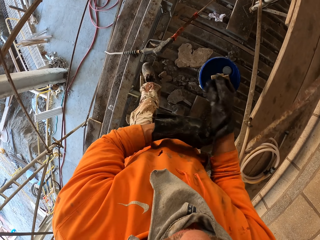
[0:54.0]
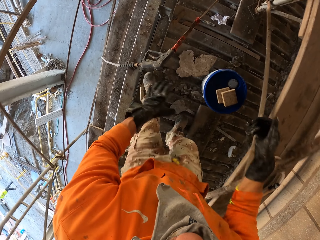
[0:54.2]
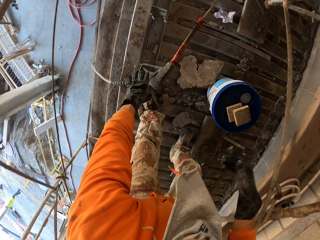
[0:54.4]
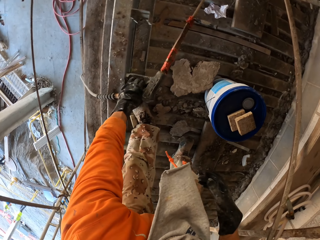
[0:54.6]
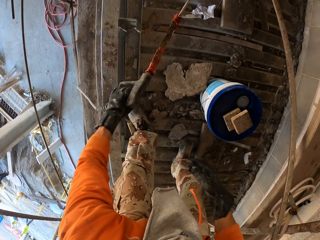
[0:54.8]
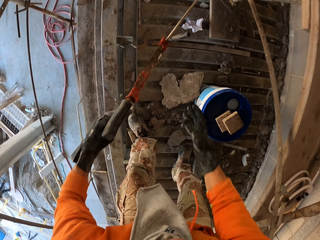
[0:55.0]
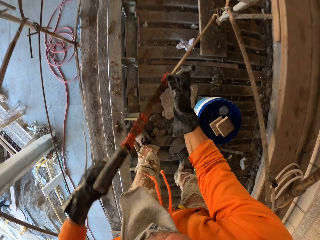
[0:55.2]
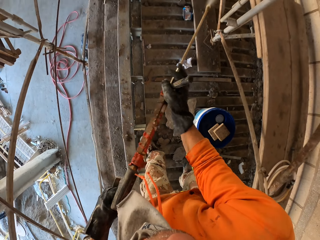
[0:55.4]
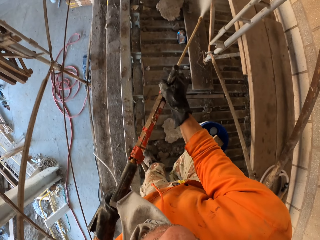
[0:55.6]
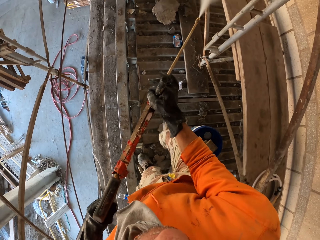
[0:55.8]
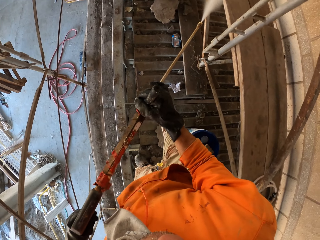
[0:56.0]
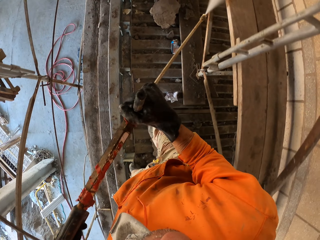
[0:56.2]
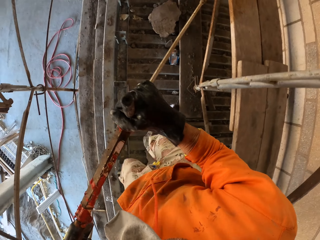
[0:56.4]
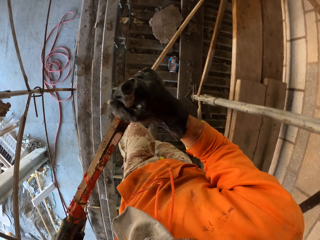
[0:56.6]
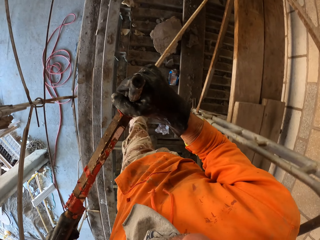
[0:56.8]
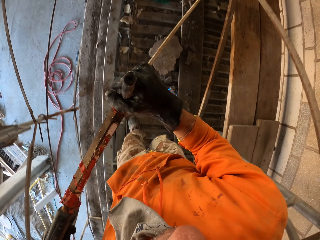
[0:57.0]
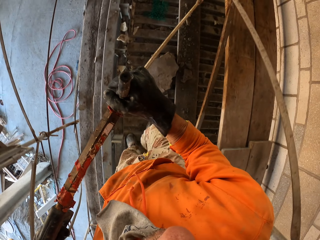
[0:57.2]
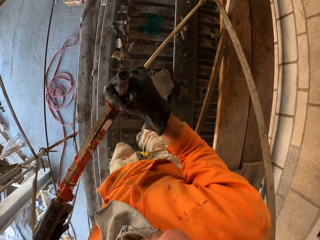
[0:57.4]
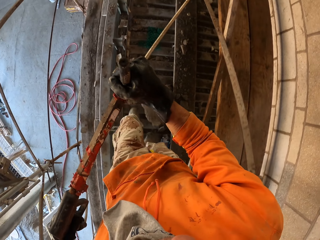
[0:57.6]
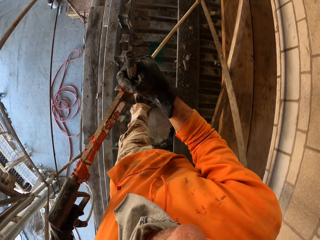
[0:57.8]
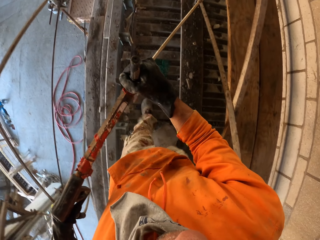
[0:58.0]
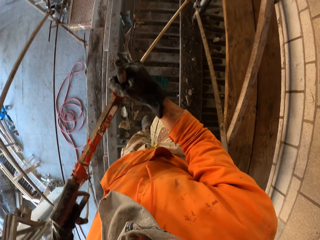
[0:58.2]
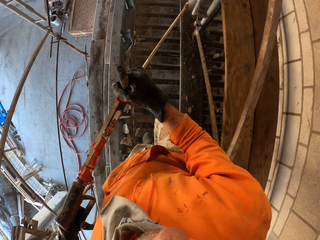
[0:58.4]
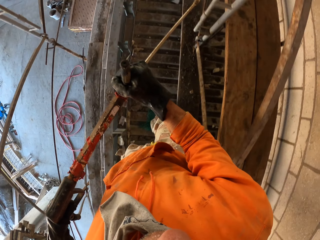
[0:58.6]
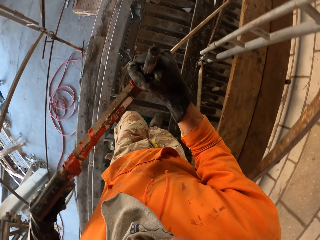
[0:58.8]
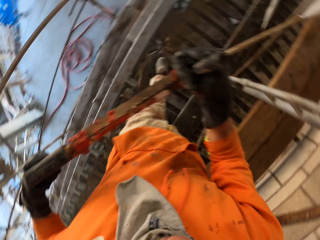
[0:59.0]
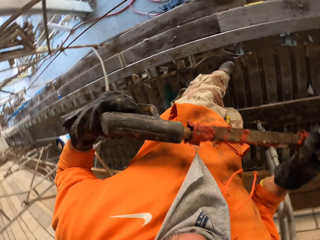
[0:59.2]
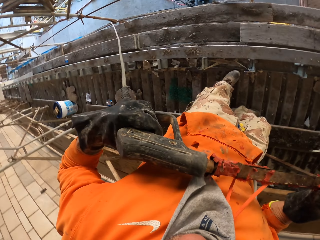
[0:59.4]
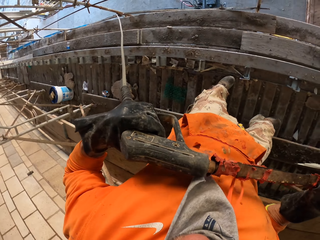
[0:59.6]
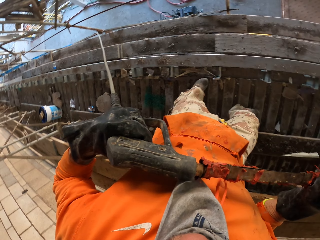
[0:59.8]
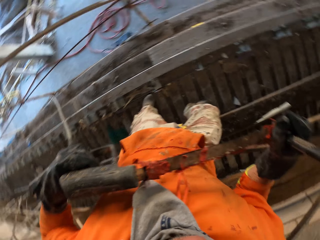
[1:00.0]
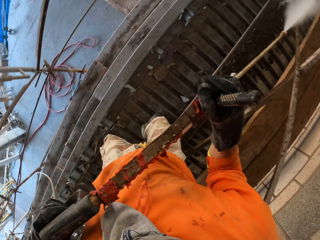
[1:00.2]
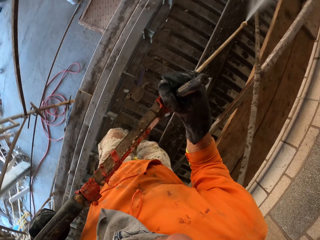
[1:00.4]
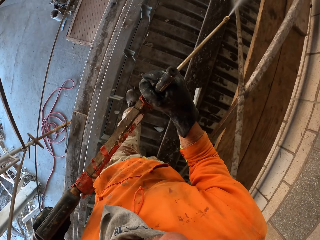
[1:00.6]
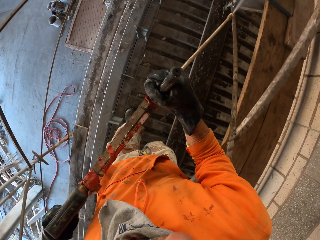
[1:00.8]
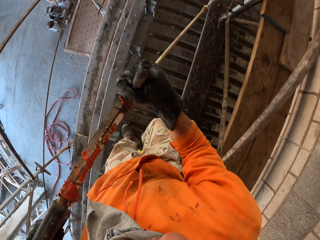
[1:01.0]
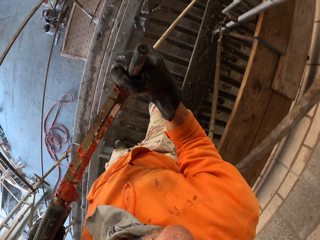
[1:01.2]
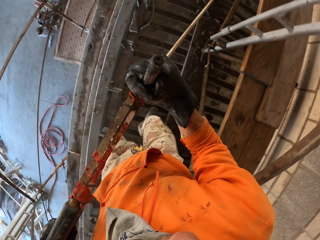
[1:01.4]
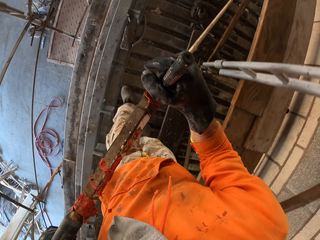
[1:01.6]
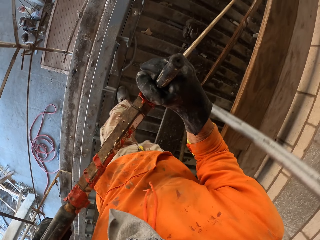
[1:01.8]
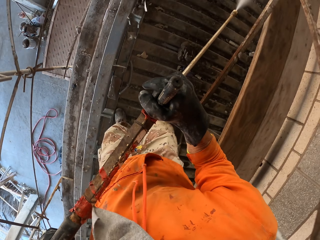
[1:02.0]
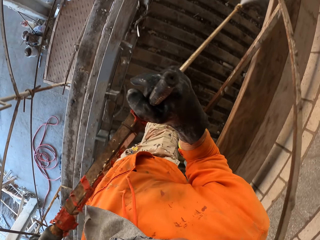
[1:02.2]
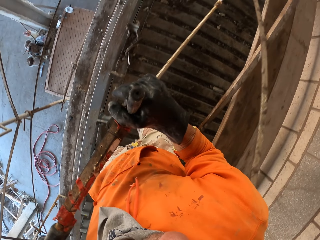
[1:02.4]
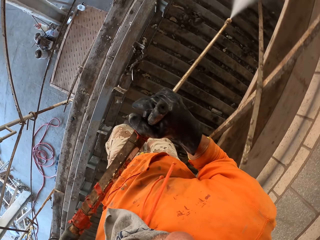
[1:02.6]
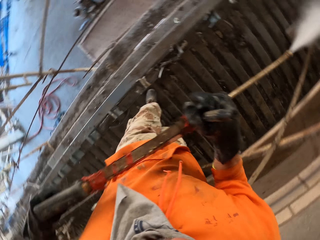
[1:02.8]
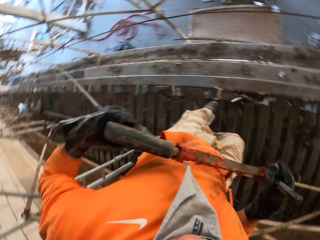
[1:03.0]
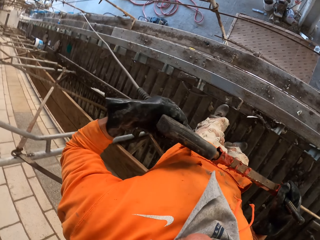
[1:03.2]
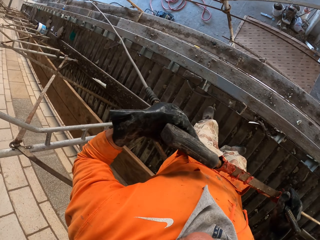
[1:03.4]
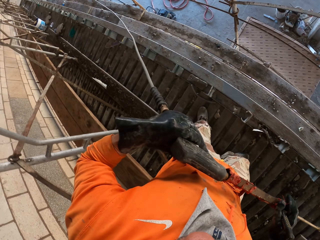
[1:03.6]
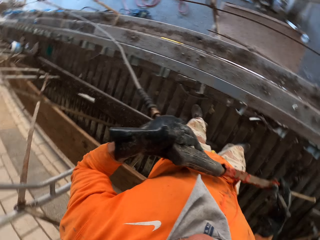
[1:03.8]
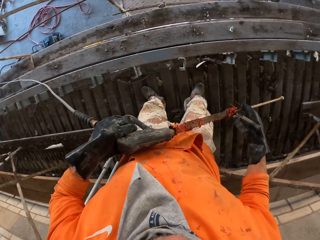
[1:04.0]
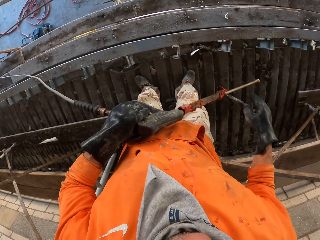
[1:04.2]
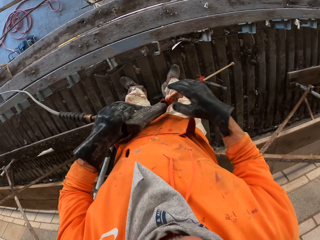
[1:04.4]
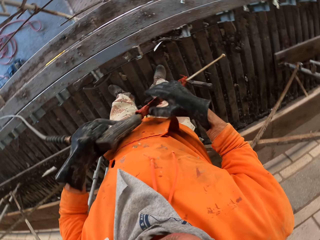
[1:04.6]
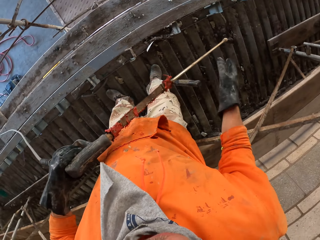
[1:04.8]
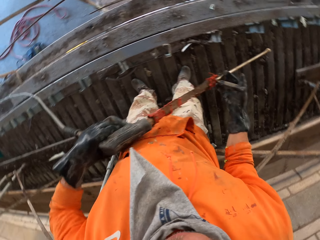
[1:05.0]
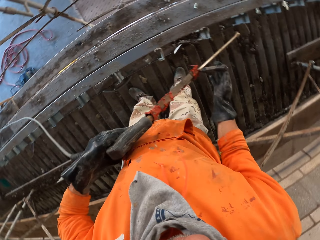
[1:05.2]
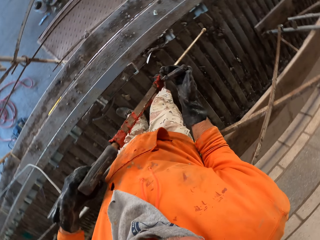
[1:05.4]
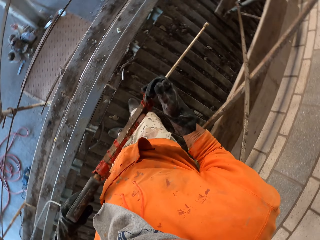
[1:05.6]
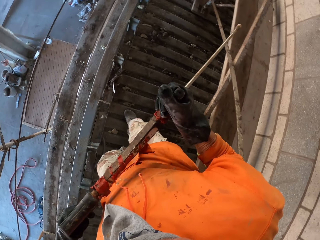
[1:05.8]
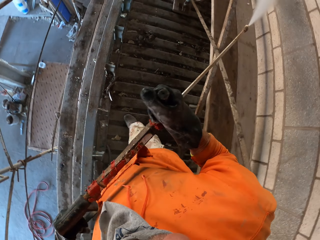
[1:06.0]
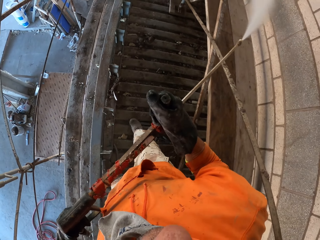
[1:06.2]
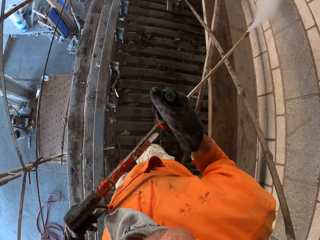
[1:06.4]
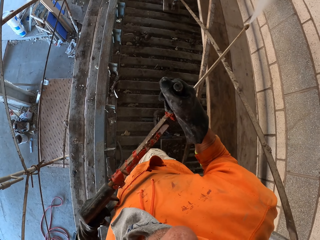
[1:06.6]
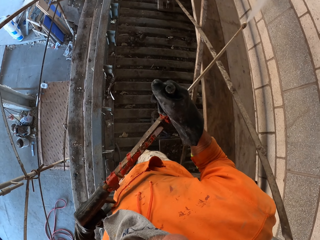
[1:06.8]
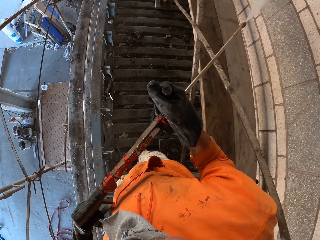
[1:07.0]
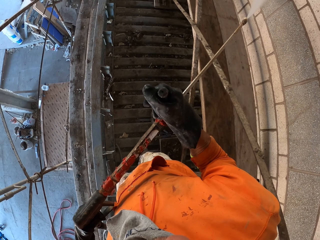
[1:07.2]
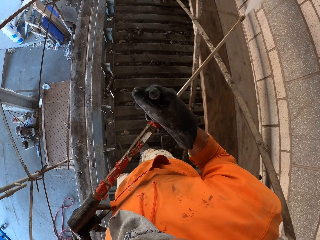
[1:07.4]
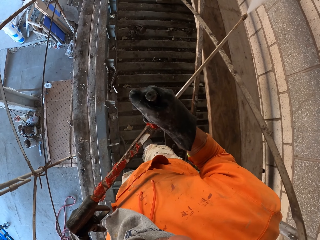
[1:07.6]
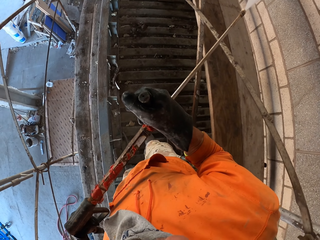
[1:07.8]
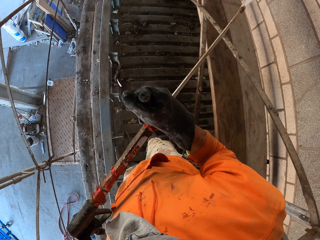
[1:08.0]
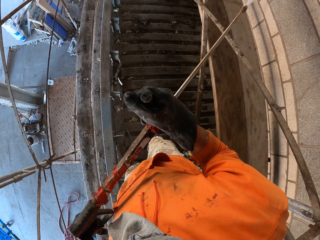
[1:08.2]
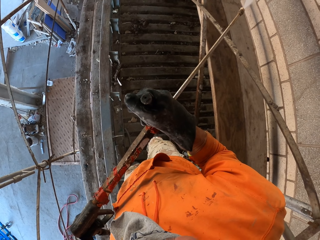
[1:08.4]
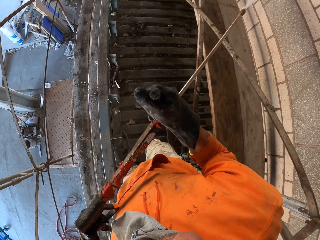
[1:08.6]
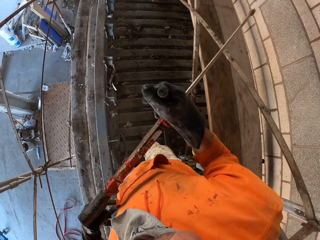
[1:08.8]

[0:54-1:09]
The camera wearer picks up a pressure gun. They spray the water on the wall. They look around. They hold the pressure gun with both hands. They spray the wall.

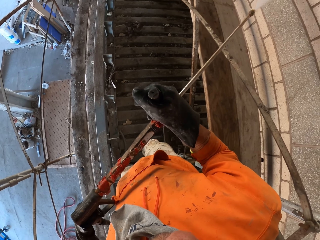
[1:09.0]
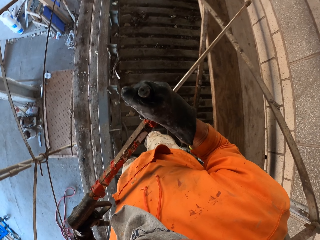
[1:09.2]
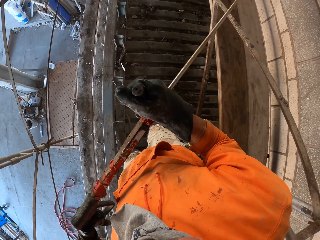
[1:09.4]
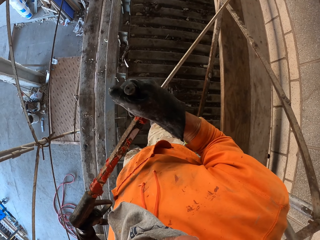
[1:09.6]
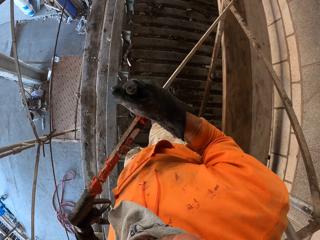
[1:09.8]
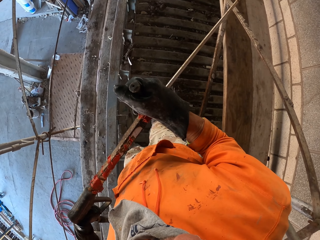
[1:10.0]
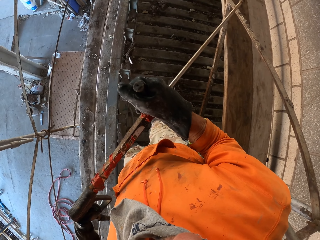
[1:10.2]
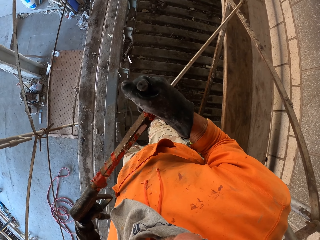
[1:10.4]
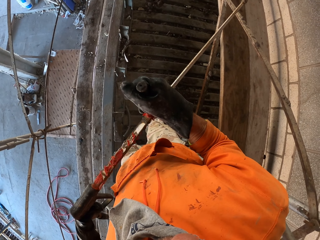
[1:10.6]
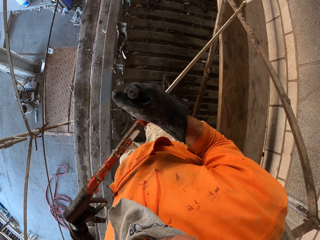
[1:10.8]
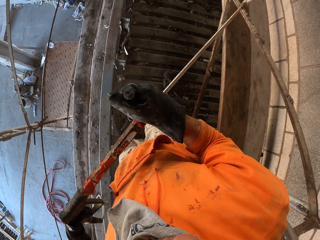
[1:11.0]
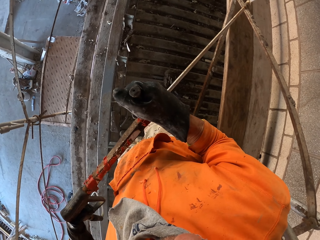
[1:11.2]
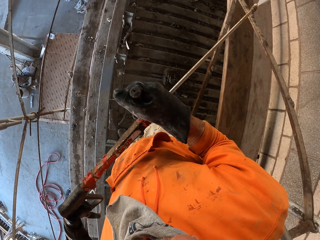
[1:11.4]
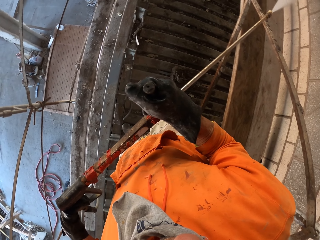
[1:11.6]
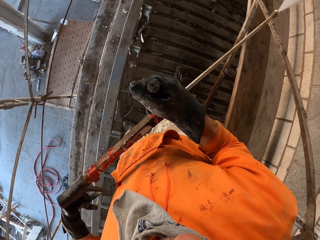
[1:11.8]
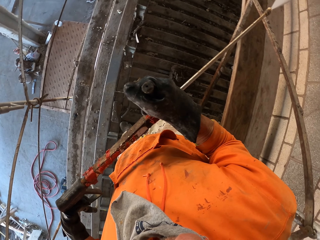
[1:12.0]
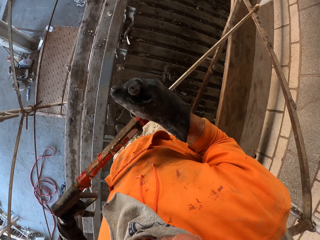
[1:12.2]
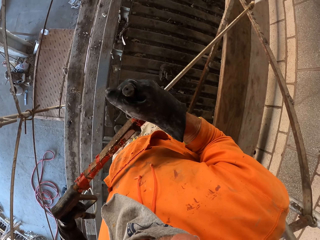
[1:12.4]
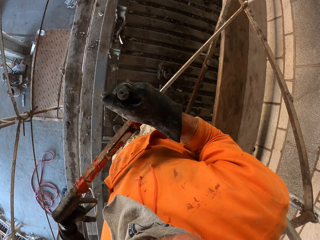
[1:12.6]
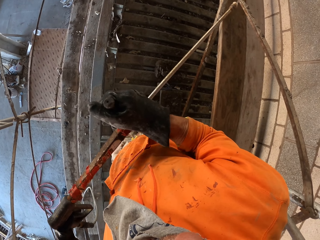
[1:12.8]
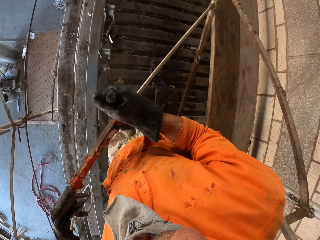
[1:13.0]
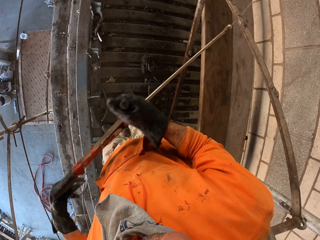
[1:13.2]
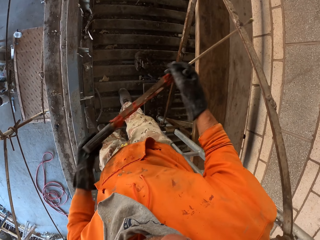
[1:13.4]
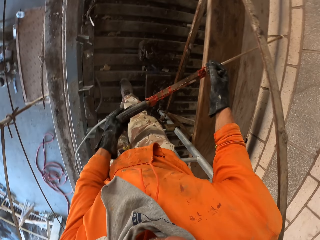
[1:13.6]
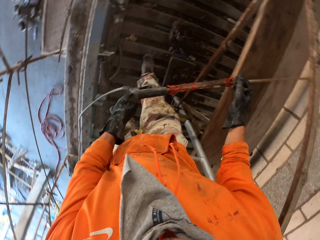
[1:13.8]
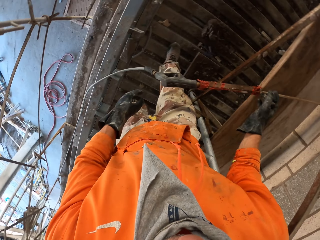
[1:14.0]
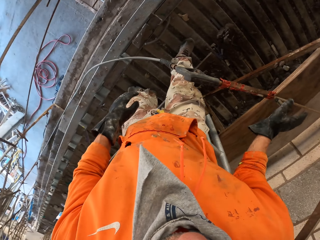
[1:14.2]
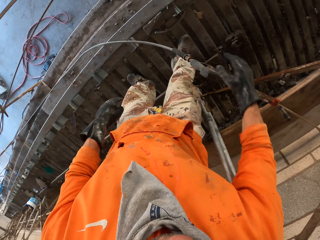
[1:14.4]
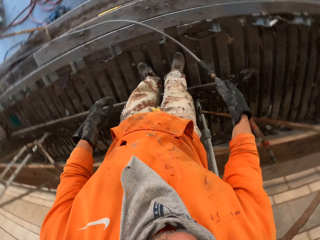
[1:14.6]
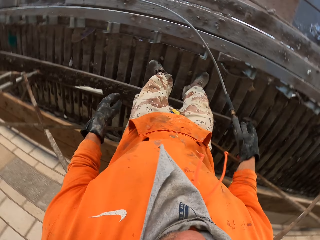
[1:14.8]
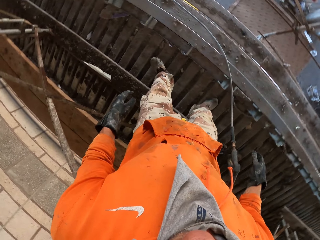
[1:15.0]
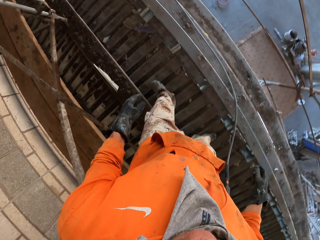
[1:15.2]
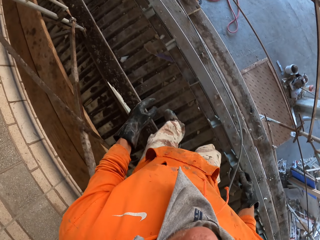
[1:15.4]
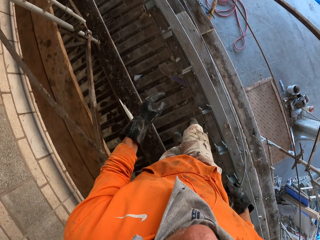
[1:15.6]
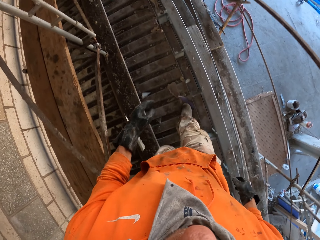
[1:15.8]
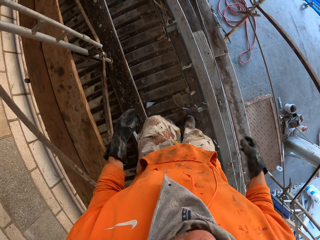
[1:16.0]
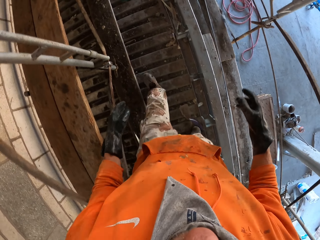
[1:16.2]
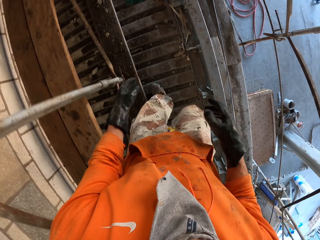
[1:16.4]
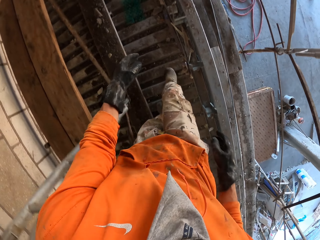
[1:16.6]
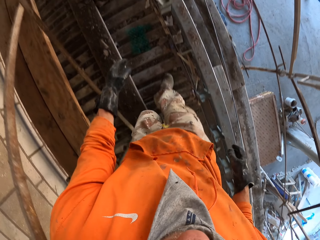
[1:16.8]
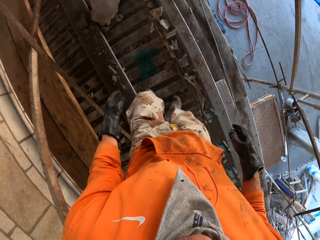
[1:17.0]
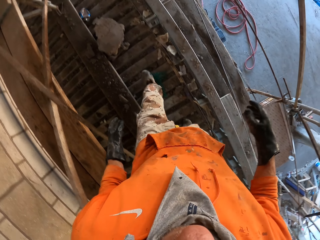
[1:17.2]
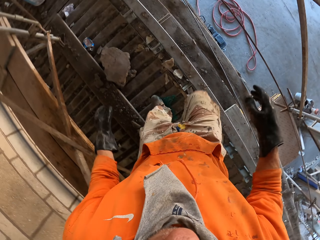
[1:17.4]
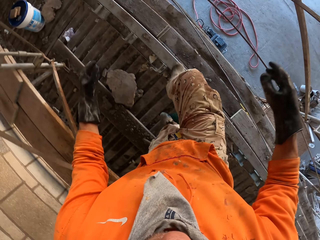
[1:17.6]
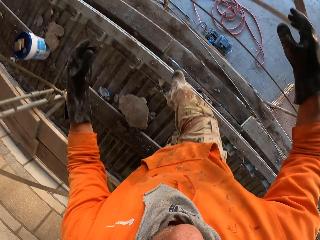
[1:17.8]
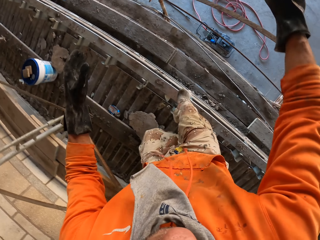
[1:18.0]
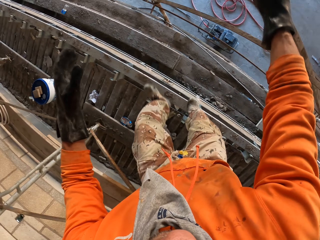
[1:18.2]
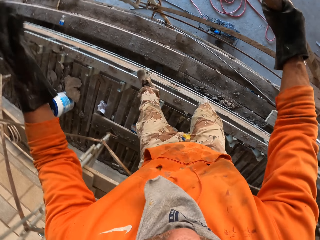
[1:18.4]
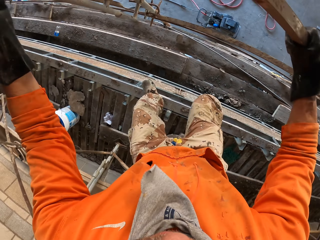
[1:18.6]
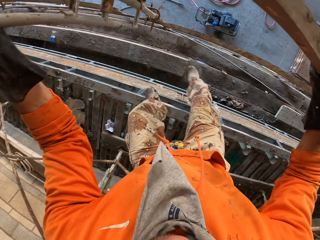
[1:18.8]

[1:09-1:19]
The camera wearer puts the pressure gun on the scaffold. They turn on the scaffold. They walk in a construction site.
